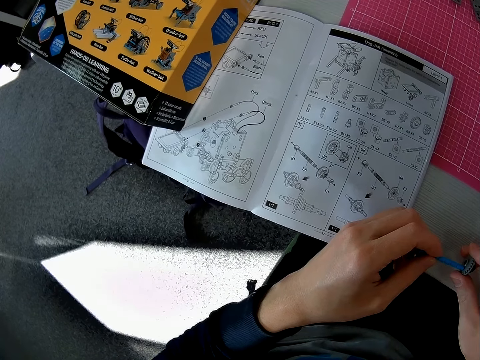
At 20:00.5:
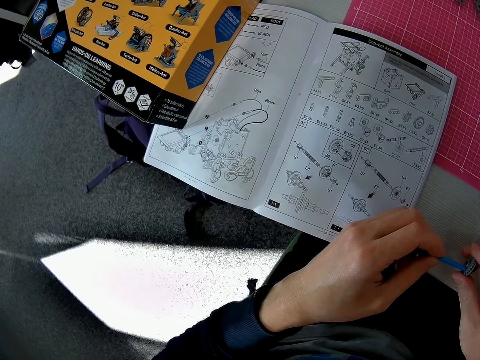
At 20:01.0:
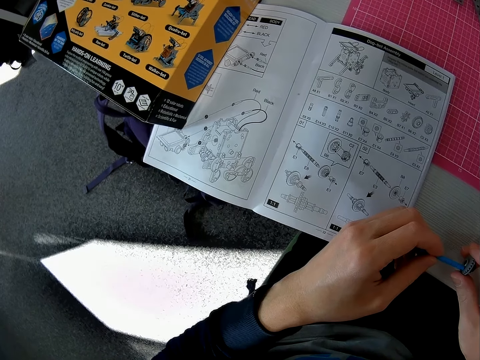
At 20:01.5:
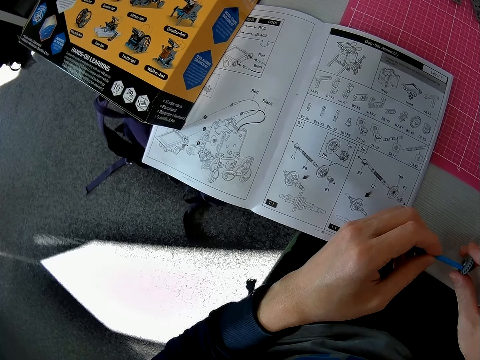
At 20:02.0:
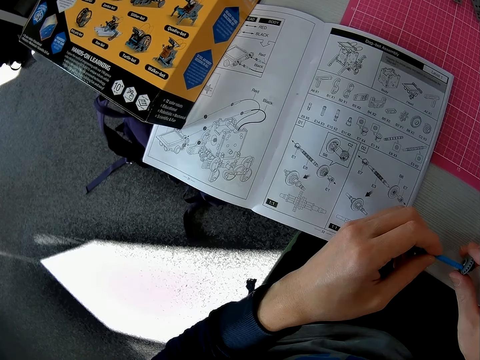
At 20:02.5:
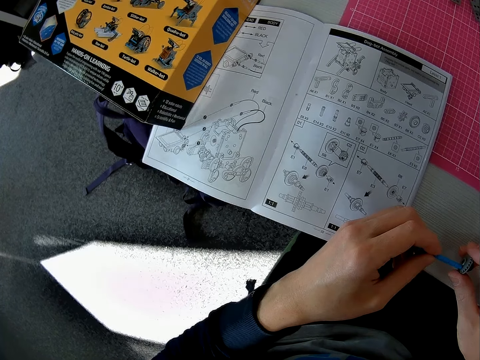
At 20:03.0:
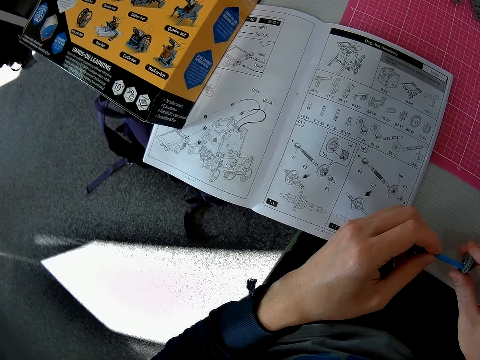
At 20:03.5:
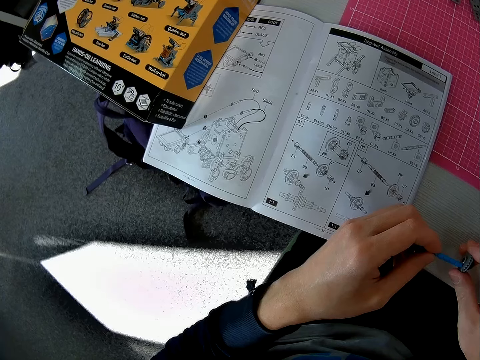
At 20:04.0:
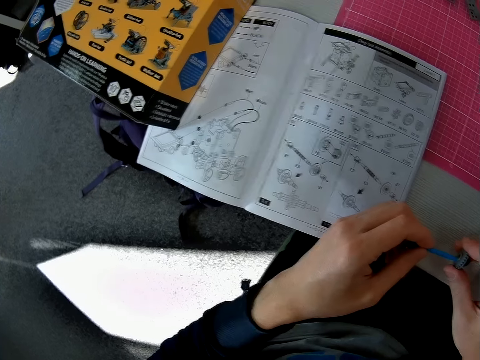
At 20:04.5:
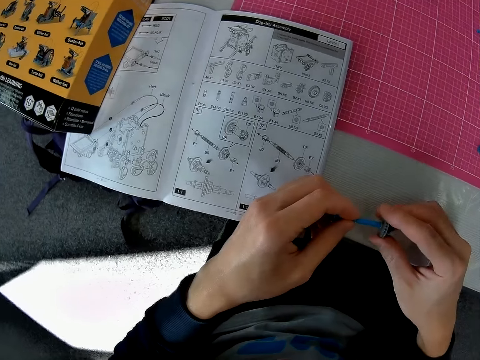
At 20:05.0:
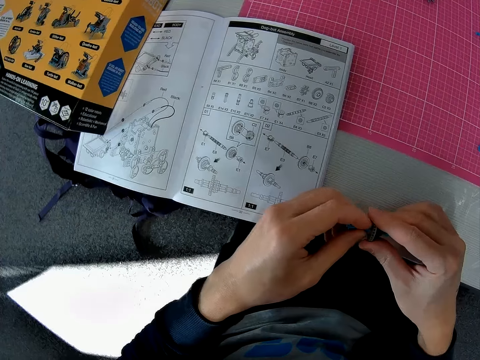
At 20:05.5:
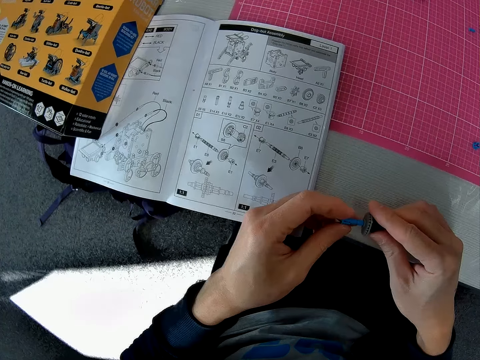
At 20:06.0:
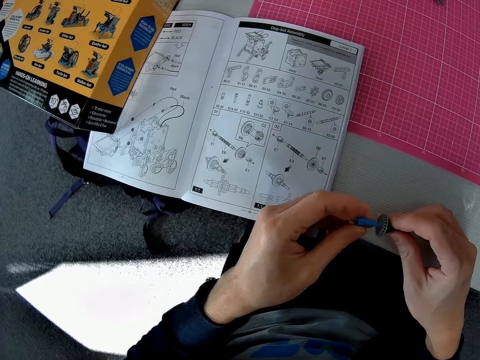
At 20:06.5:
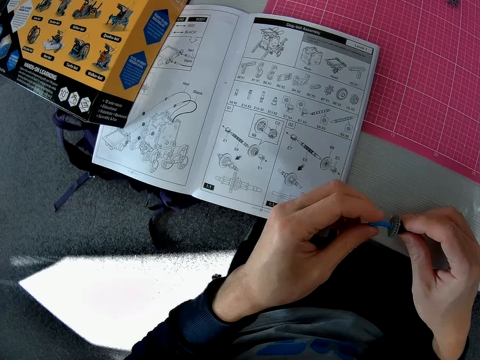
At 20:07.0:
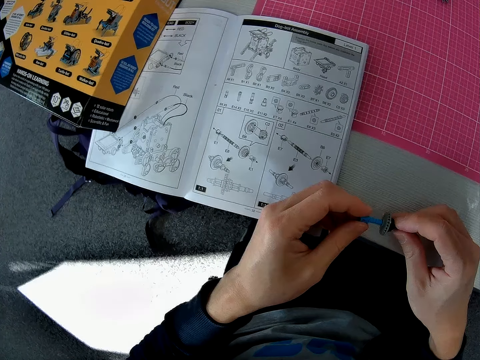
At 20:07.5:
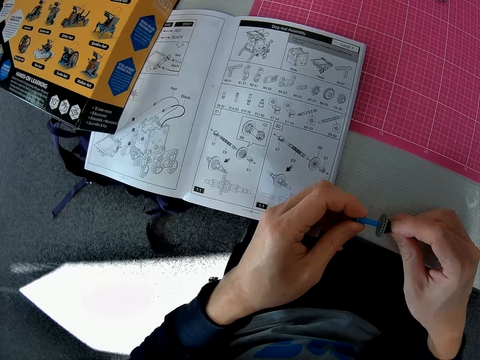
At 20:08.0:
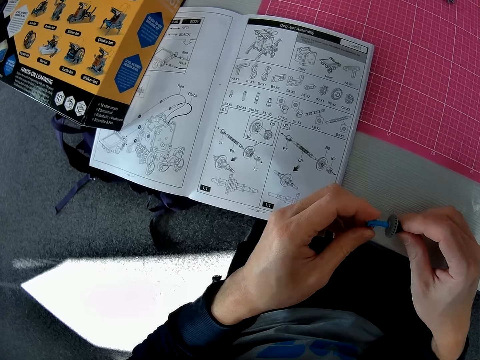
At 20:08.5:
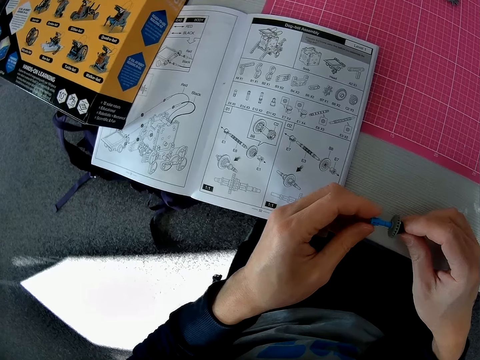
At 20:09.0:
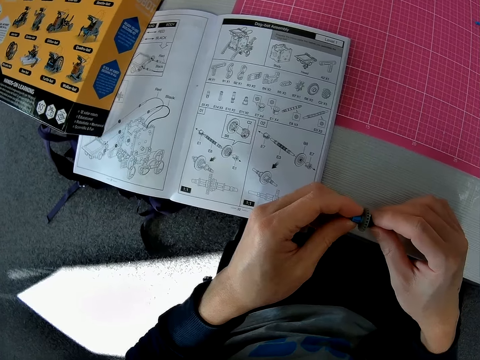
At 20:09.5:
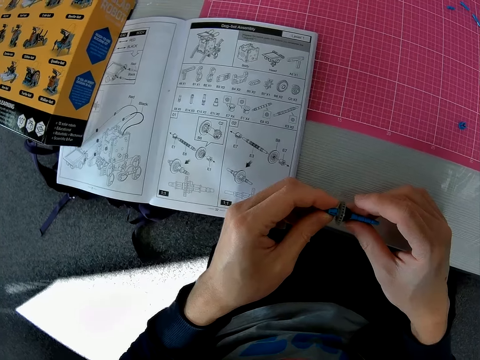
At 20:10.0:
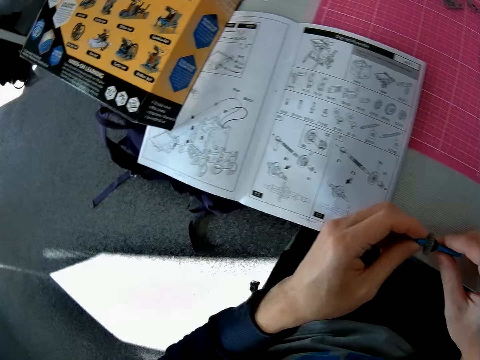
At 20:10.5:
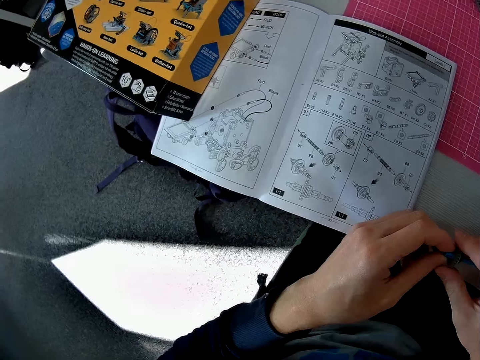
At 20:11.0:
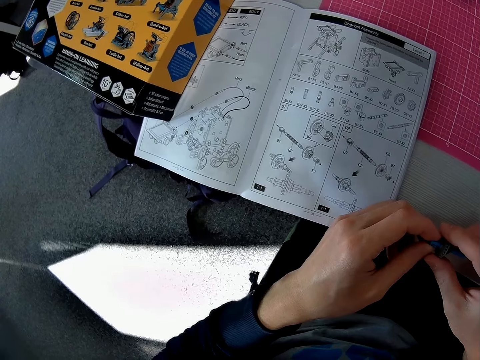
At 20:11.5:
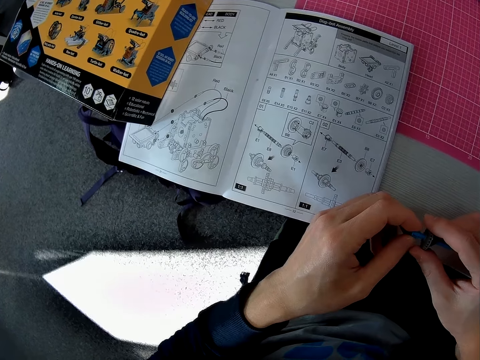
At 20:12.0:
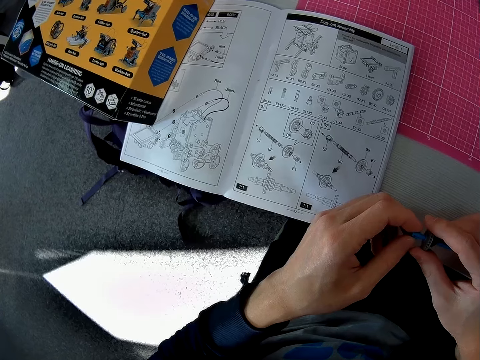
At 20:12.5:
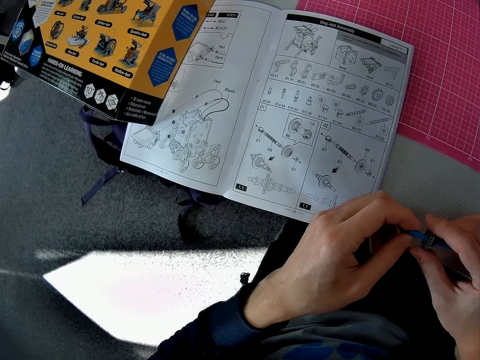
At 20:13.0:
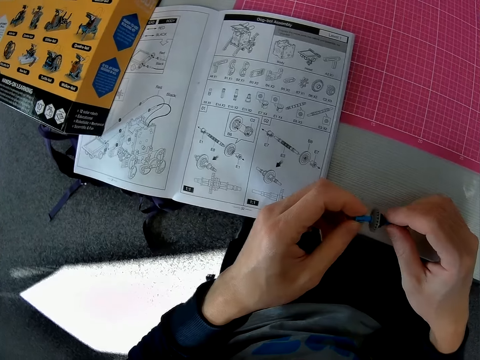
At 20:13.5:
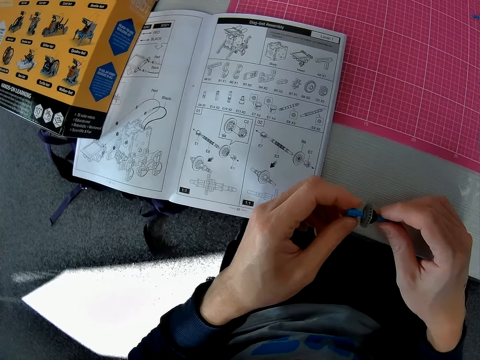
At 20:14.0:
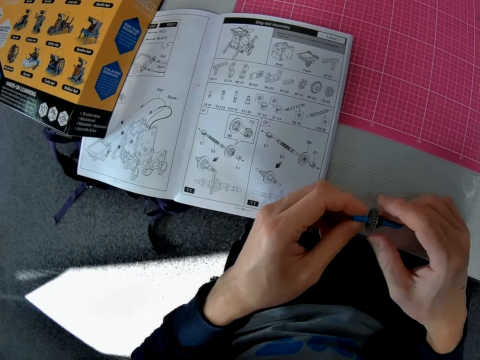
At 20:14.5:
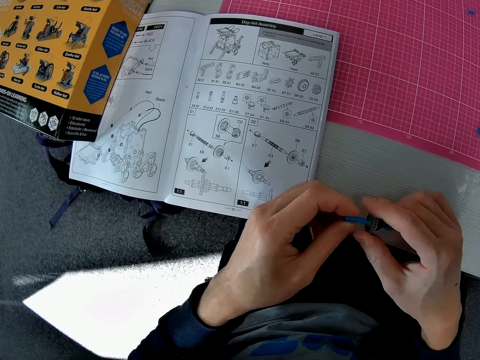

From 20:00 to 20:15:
The camera wearer inserts the third piece into the fourth piece. He adjusts the pieces in his hands. He continues to check the models in the model kit manual.

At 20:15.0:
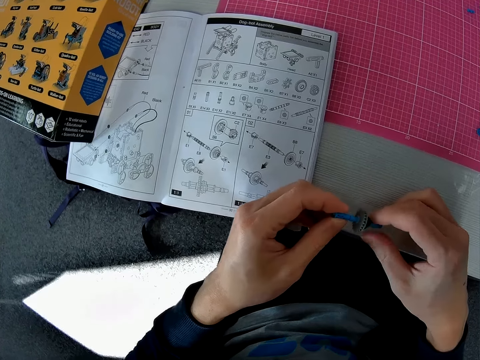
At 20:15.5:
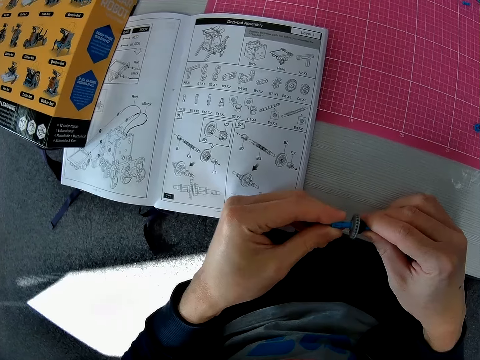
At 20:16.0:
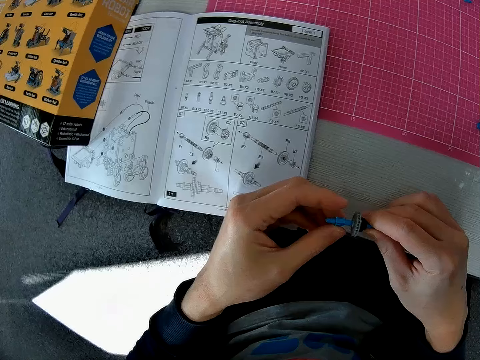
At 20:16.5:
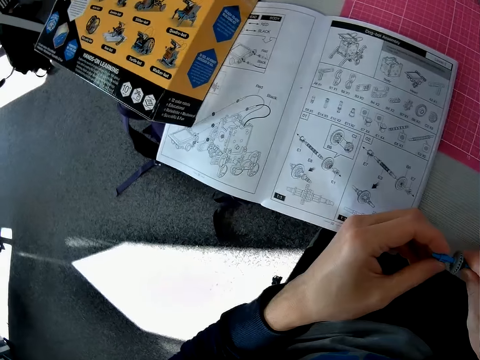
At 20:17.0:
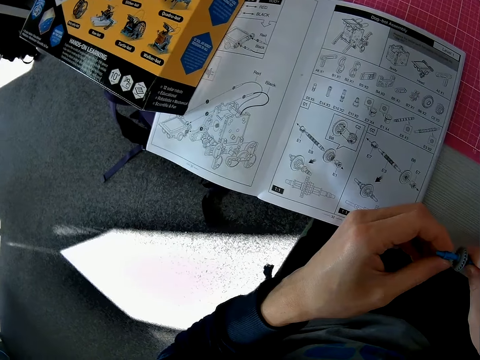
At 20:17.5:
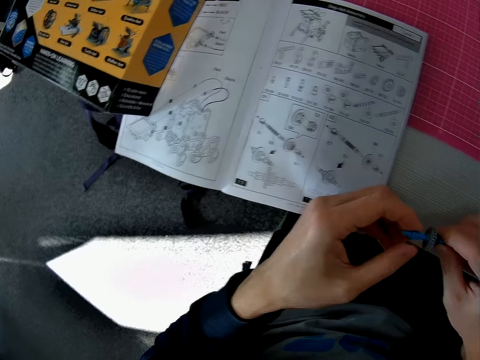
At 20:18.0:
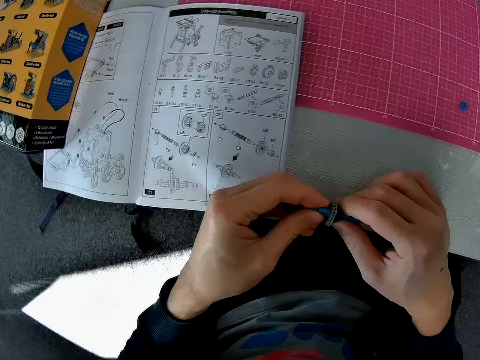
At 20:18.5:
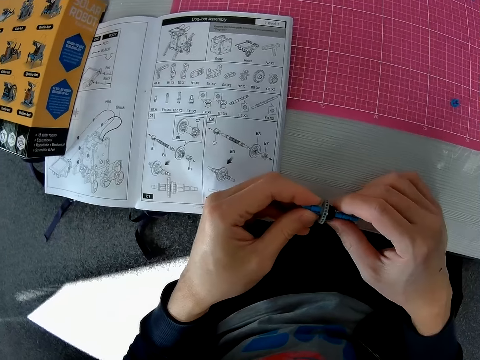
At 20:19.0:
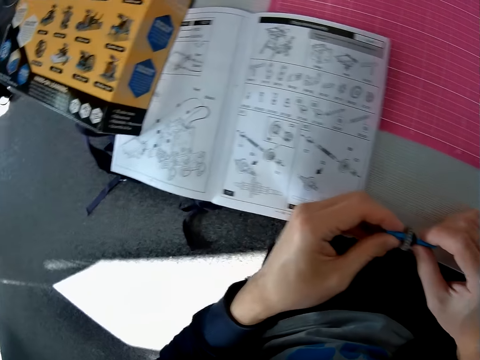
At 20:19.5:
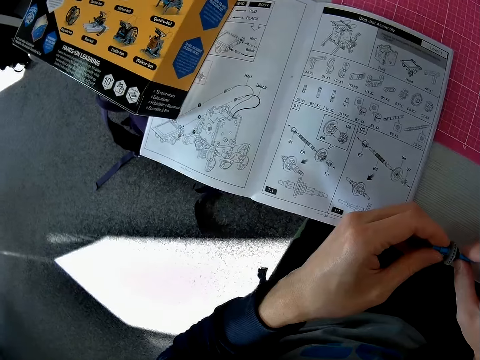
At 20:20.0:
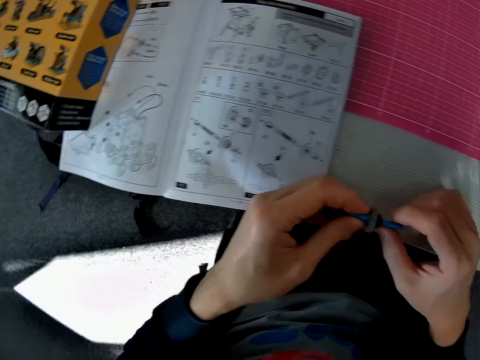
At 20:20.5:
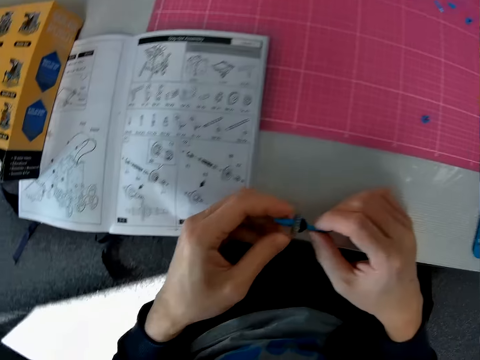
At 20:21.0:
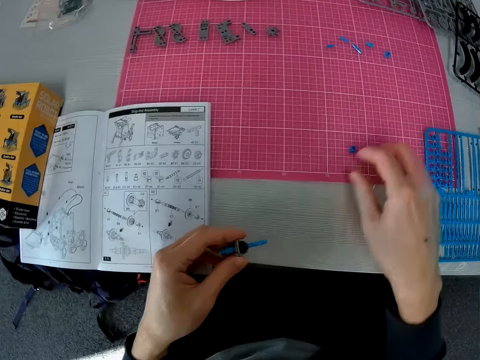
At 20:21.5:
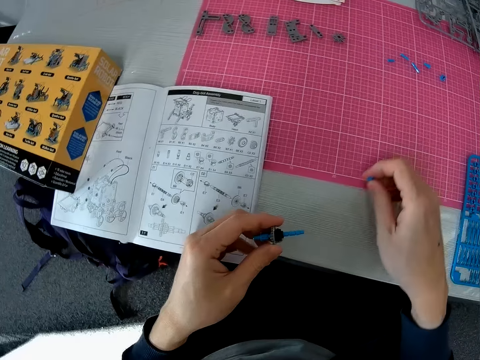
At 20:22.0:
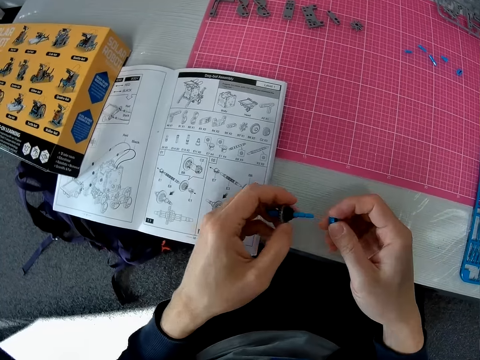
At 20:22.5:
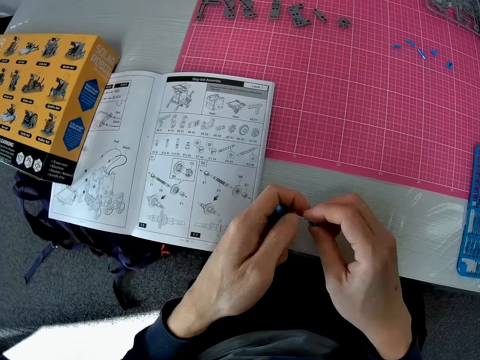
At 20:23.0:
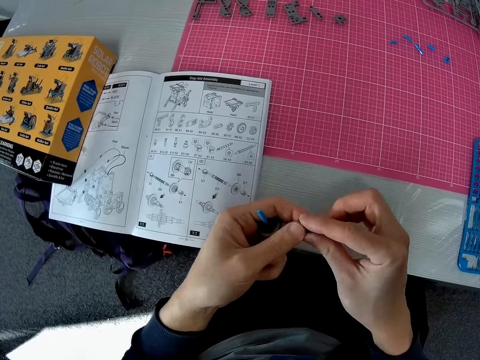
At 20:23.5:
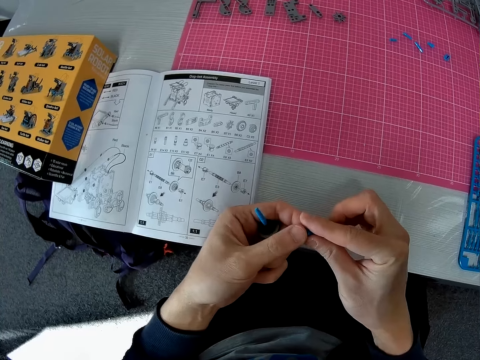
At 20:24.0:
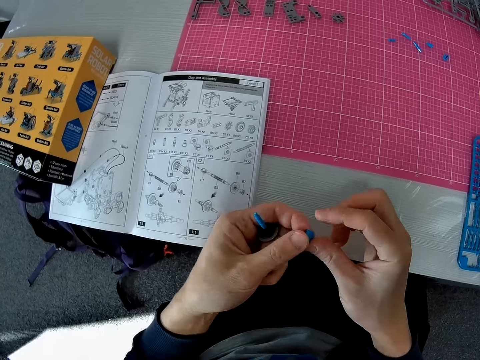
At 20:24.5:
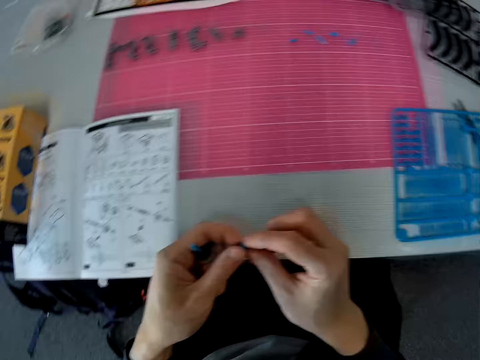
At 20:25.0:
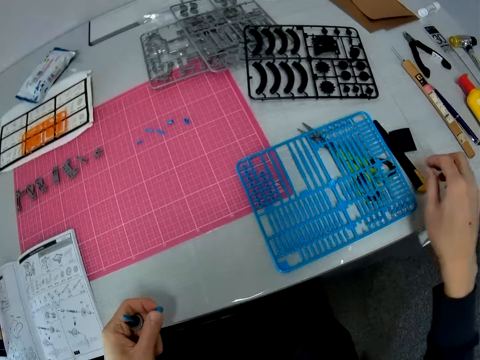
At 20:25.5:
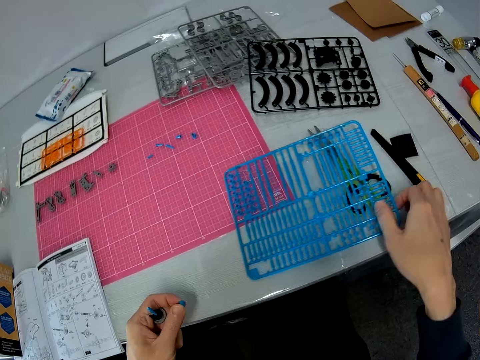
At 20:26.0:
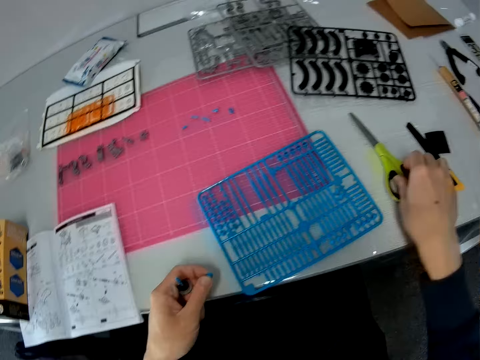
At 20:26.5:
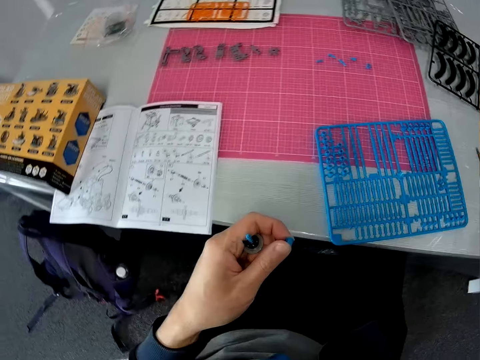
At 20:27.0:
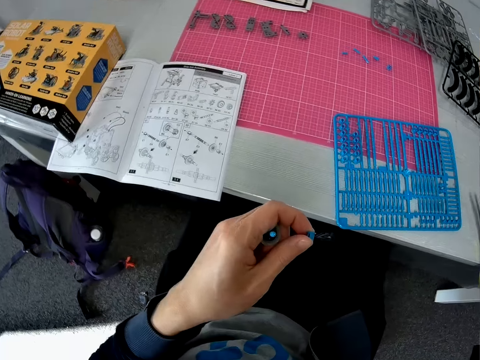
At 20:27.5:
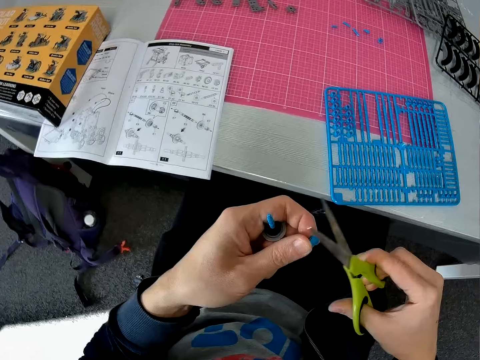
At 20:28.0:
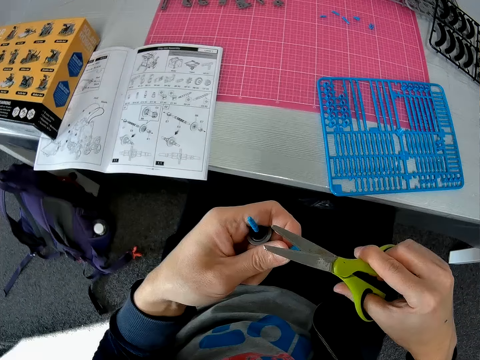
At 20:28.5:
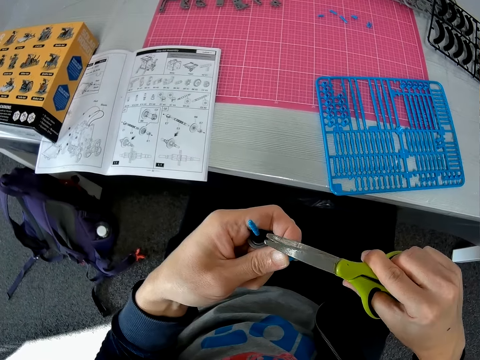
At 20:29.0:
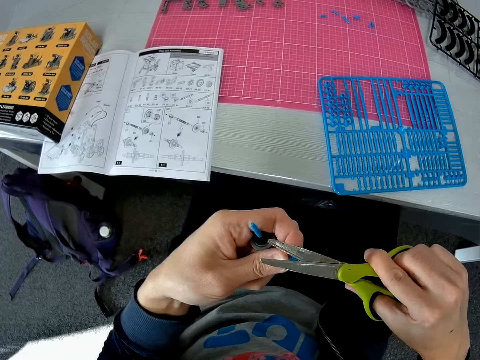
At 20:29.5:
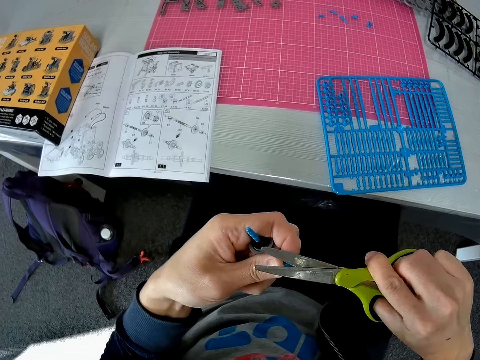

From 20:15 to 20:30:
The camera wearer takes the second piece from the cutting mat with his right hand. He adjusts the second piece in his hands. He shifts the piece to his left hand. He pushes frame-like pieces on the table over a pair of scissors with his right hand. He takes the scissors from the table with his right hand. He trims the second piece in his left hand with the scissors.
